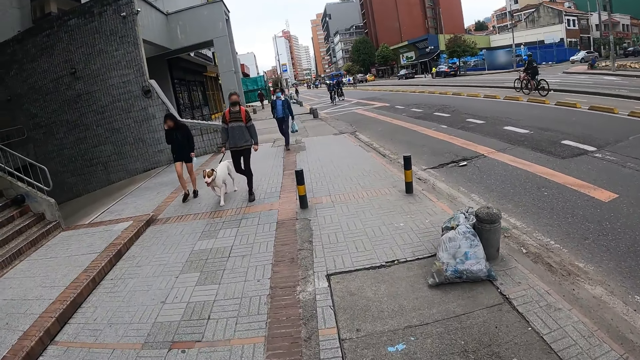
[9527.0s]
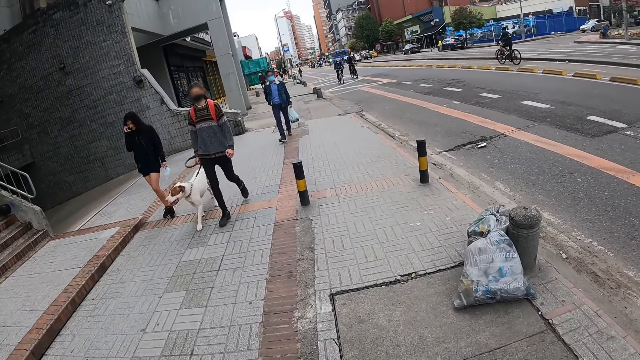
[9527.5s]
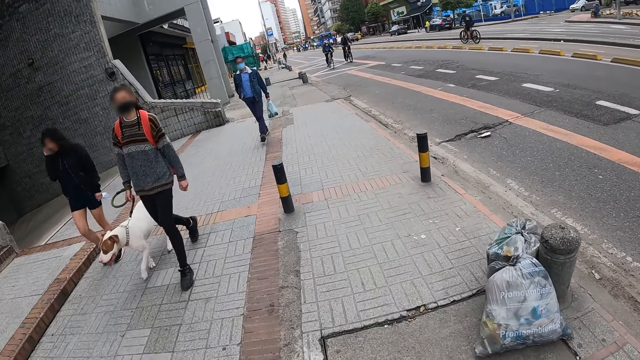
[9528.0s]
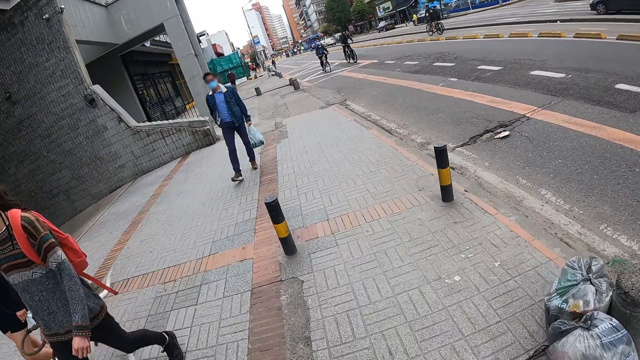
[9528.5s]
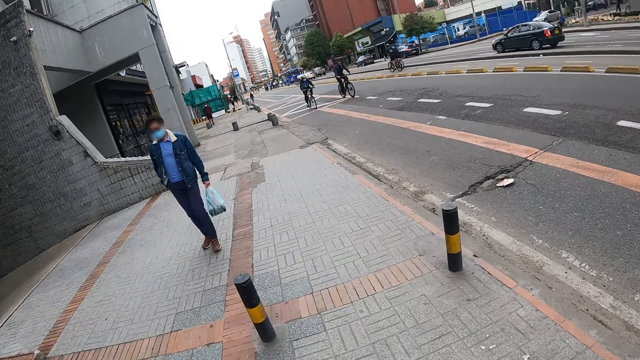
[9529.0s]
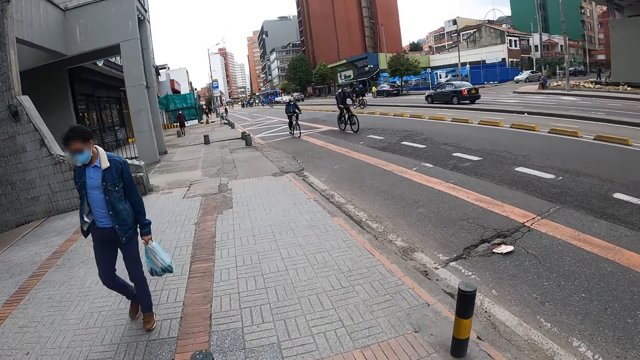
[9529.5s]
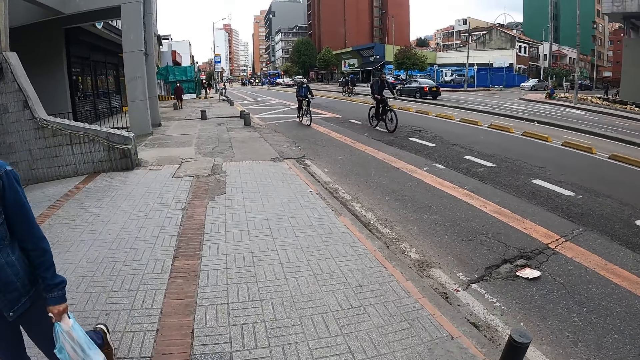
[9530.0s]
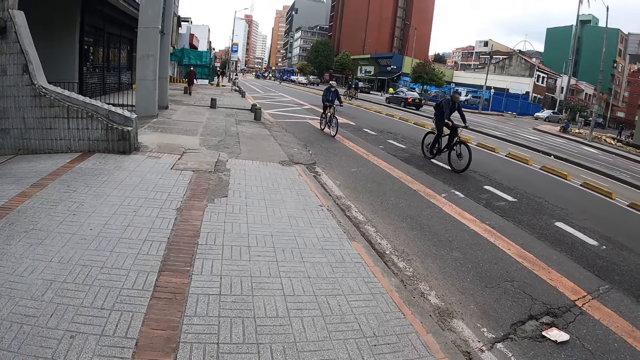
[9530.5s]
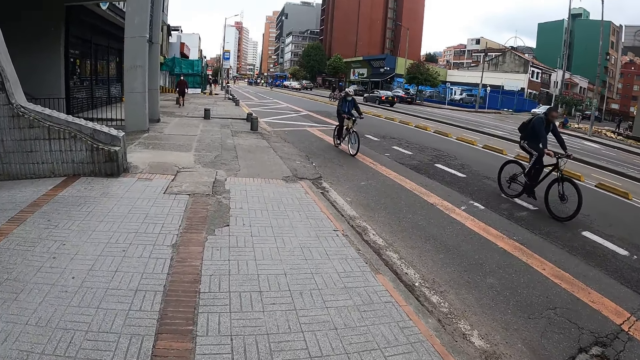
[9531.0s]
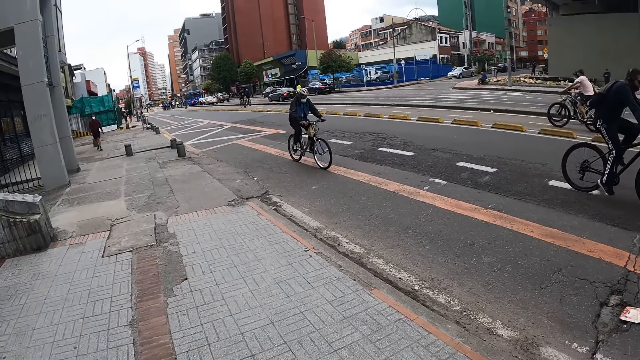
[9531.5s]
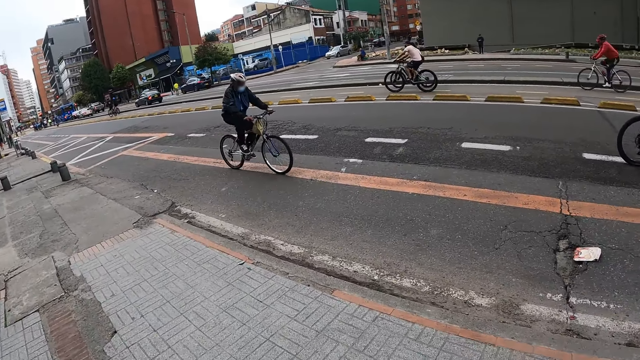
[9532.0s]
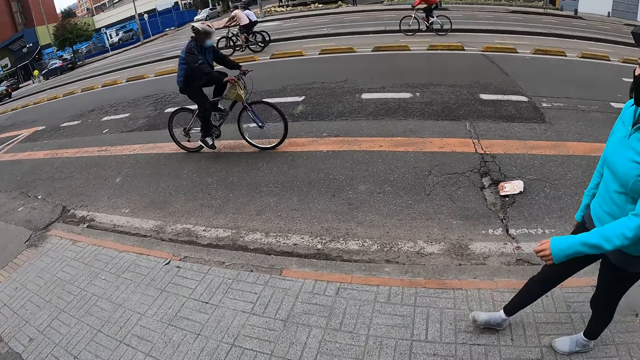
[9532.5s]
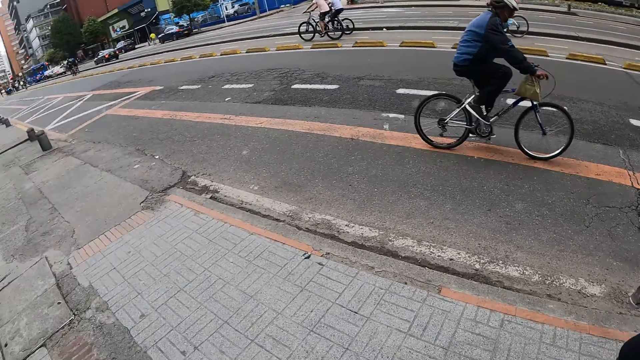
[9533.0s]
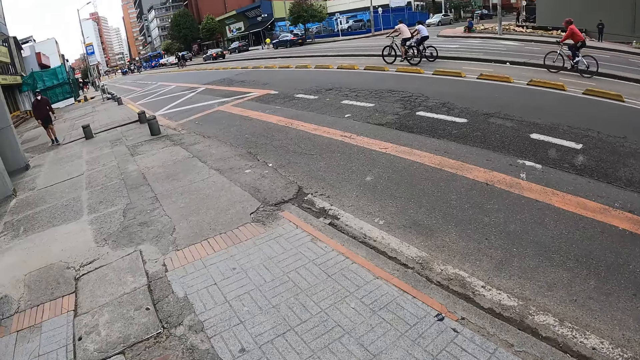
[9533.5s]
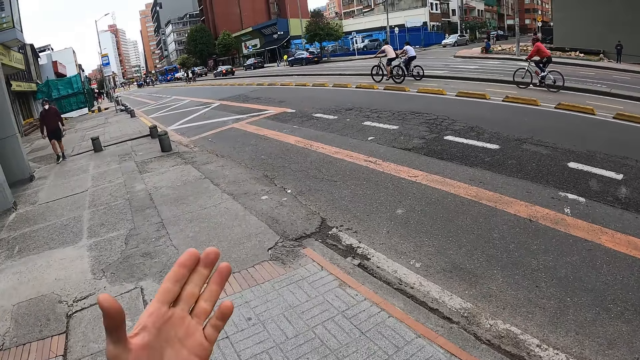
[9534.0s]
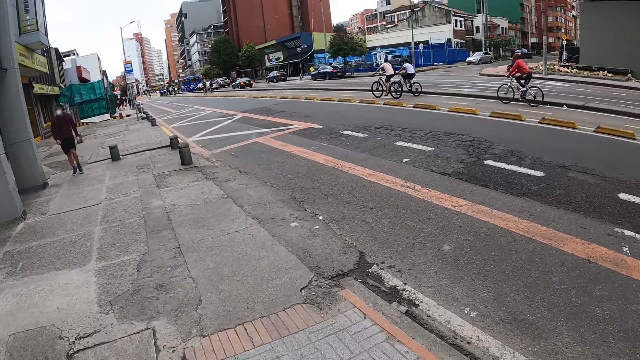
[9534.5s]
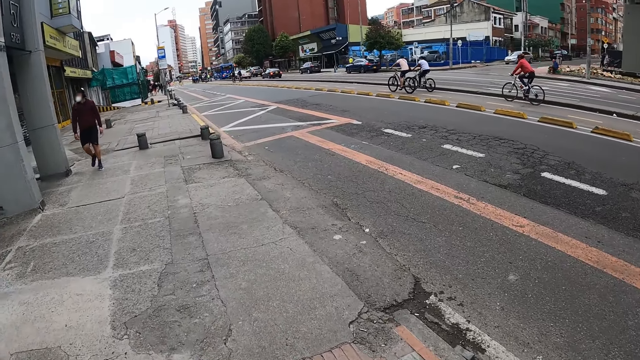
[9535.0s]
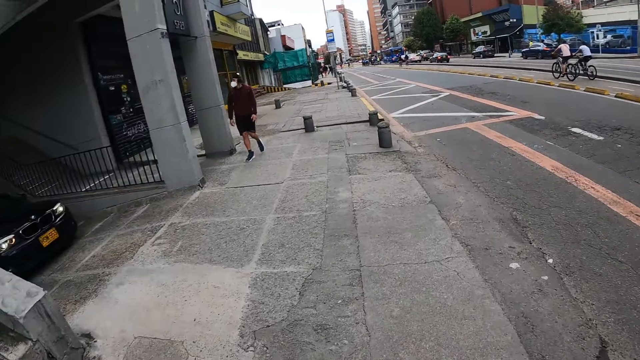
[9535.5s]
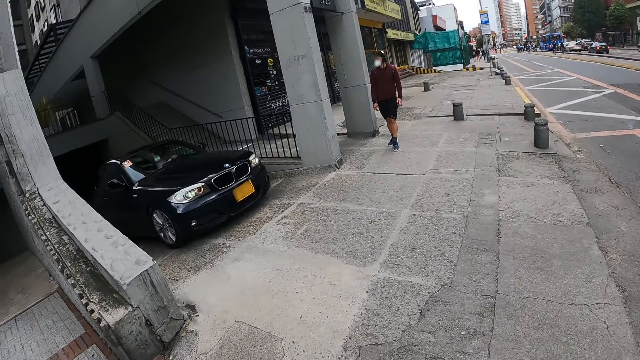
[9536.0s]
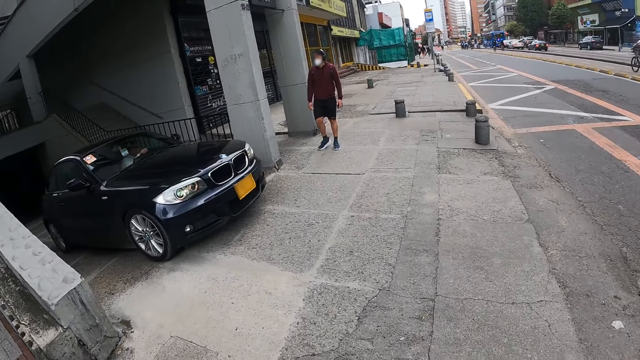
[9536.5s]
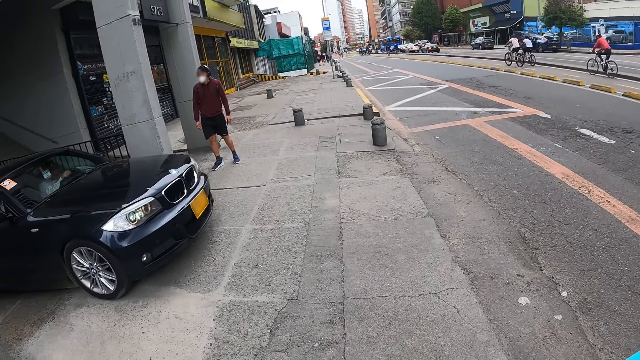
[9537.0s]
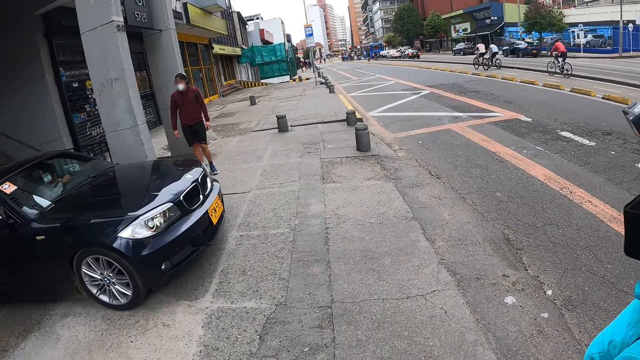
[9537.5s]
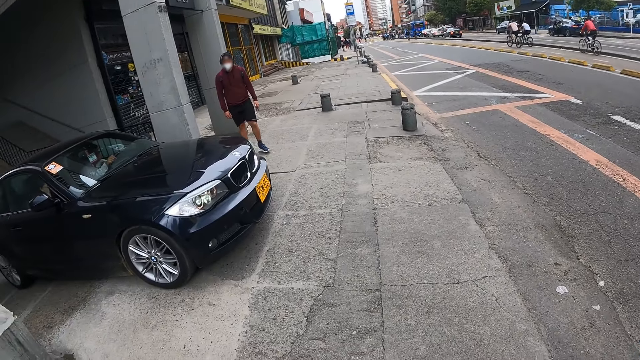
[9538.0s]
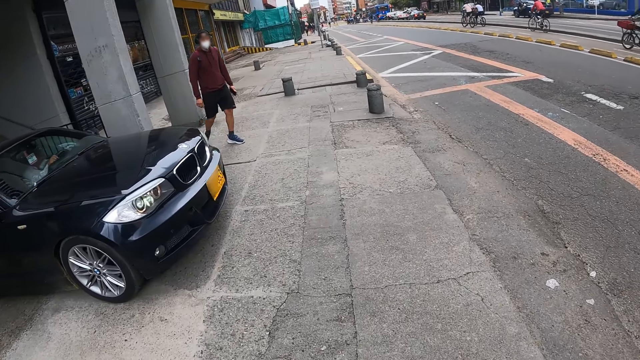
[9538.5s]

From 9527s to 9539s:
The camera wearer gestures with his hand.

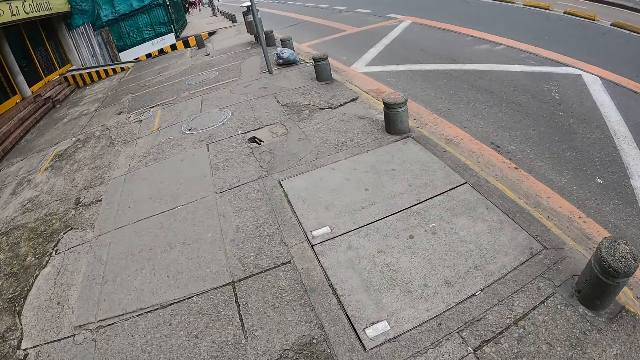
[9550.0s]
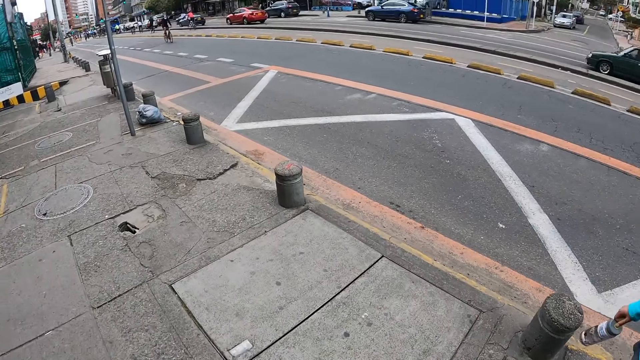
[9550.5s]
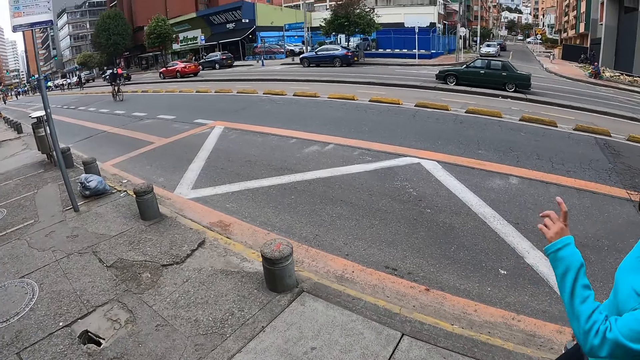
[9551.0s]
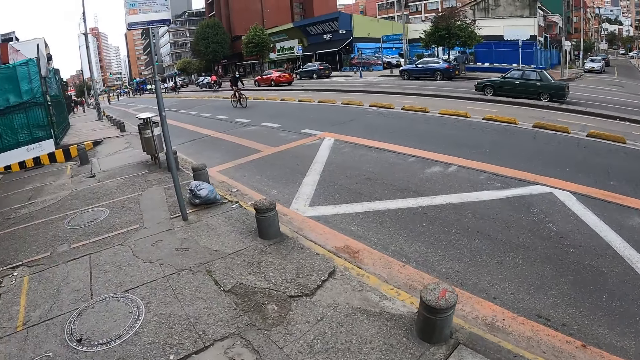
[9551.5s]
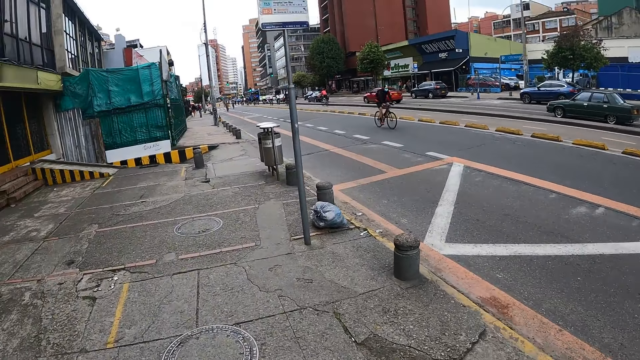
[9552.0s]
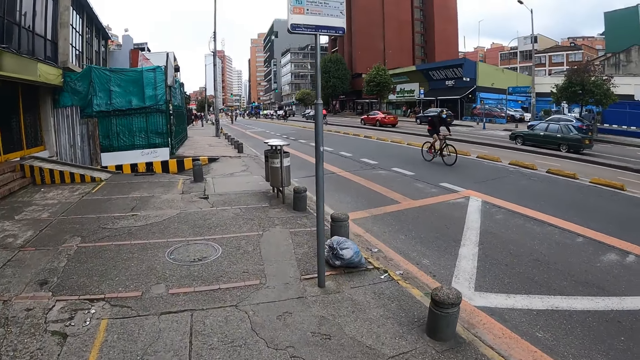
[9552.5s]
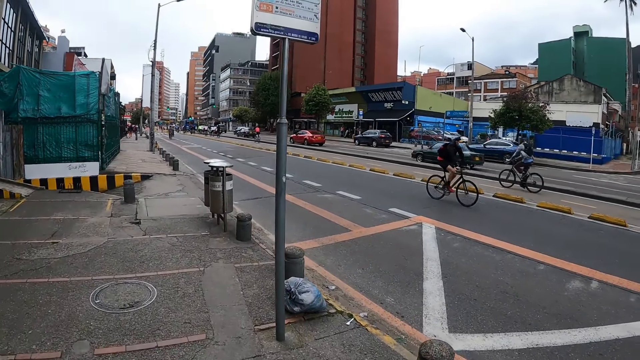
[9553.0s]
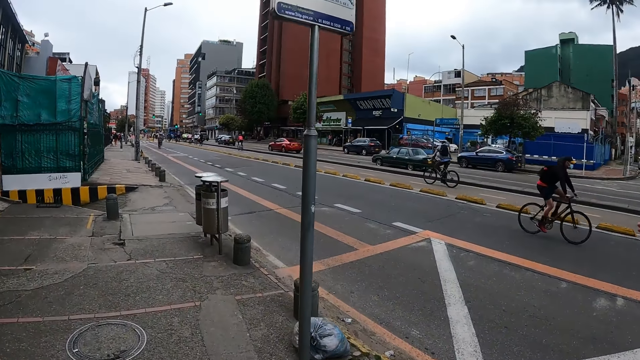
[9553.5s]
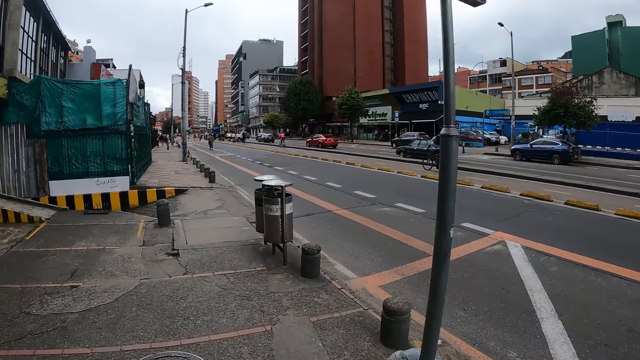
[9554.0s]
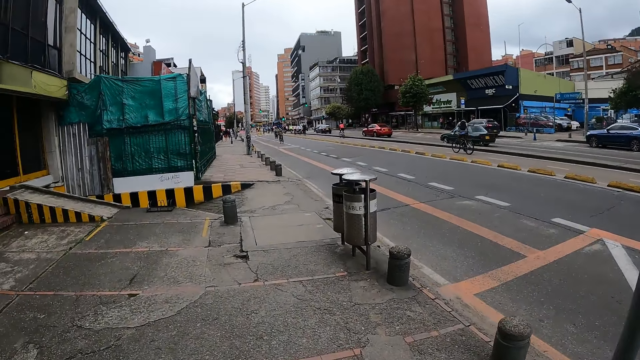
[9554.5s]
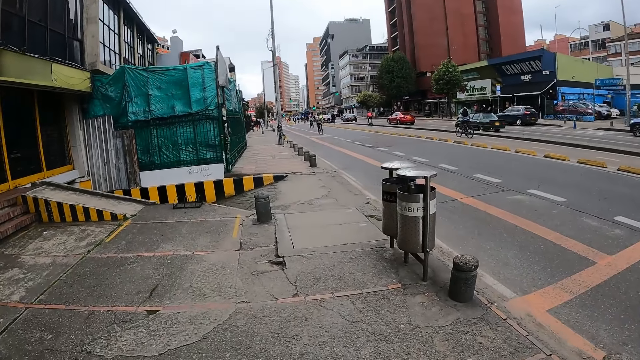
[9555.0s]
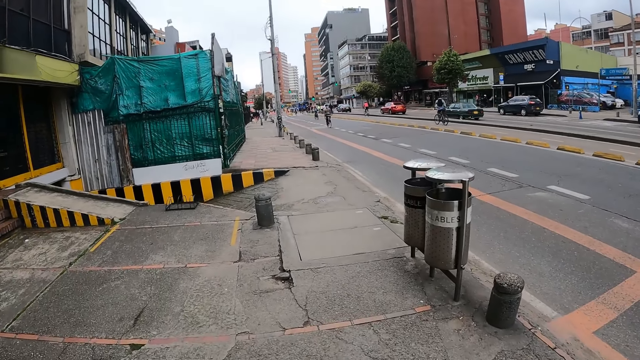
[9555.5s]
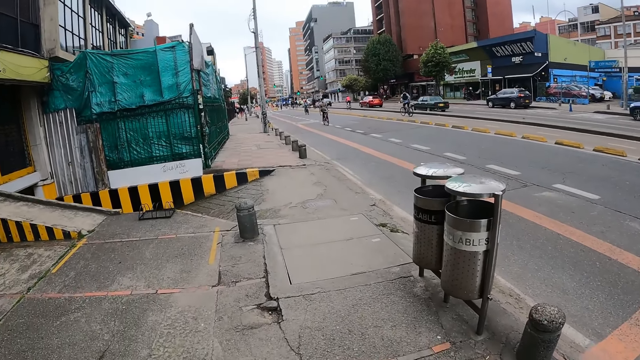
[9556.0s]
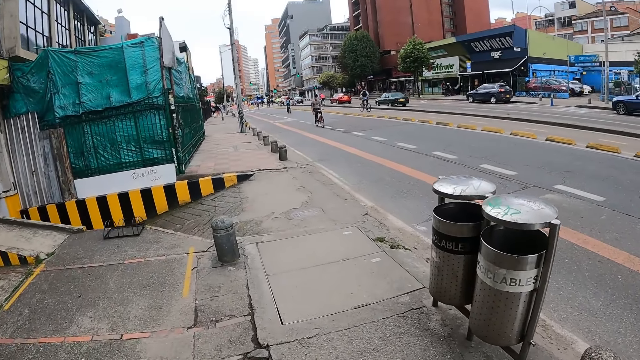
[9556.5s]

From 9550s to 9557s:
A woman gestures with her hand.

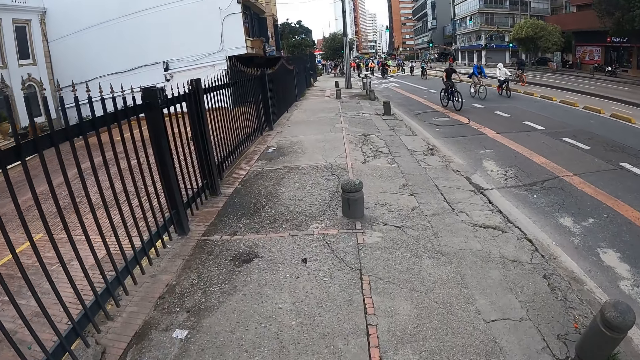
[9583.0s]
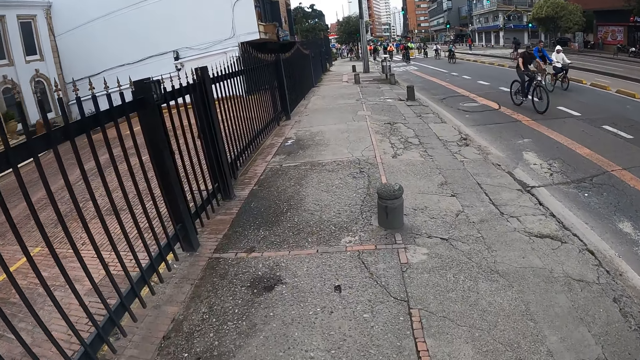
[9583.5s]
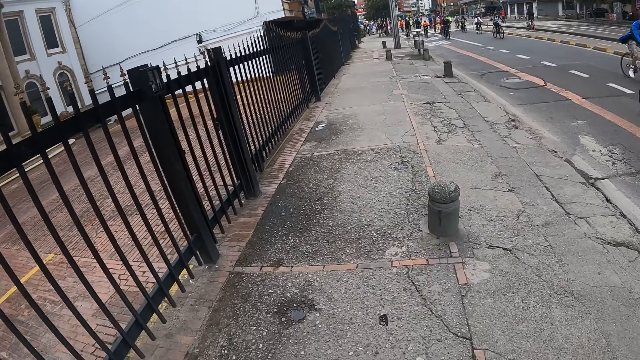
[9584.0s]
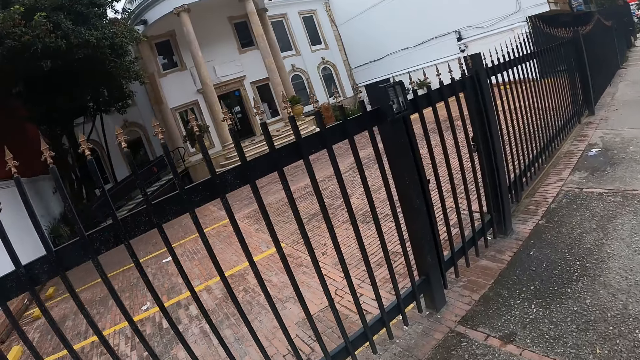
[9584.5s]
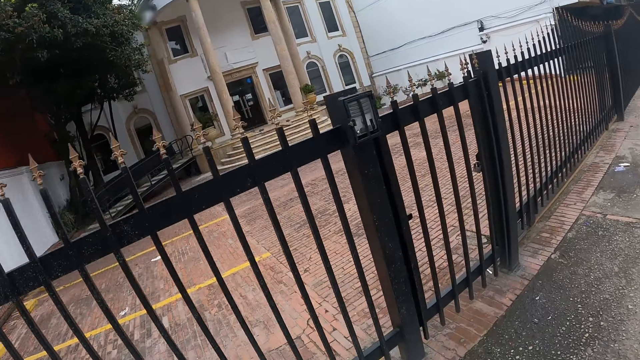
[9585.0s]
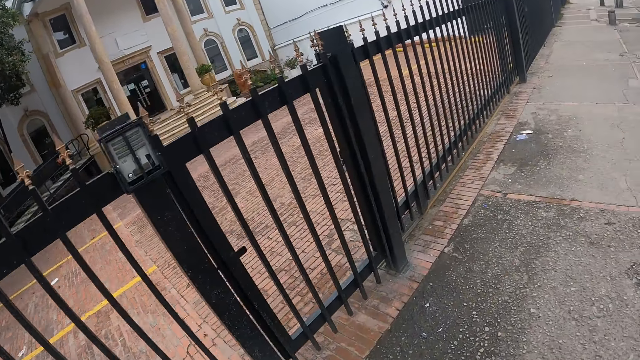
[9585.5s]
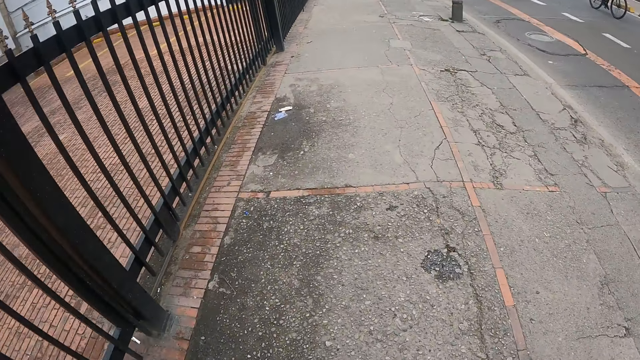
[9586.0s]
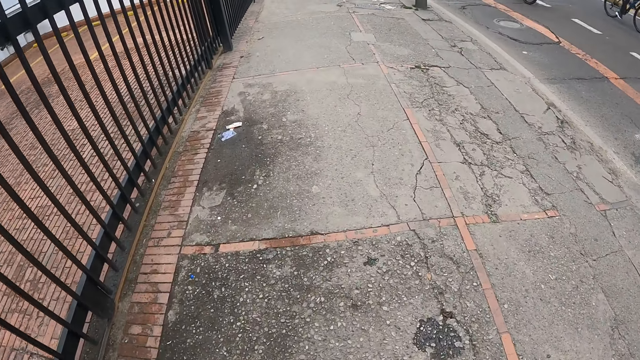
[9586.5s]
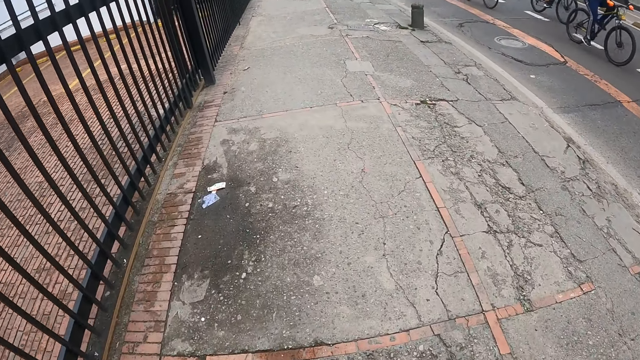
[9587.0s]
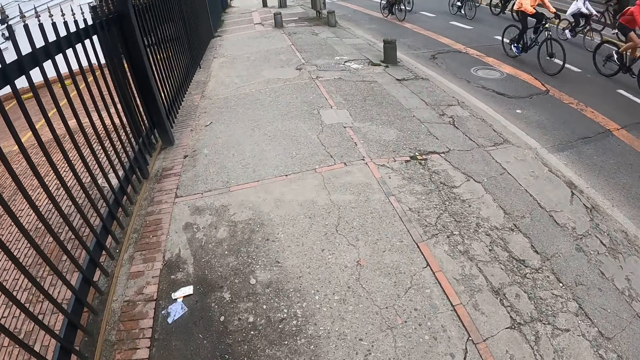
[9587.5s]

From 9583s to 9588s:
The camera wearer looks around the streets.
